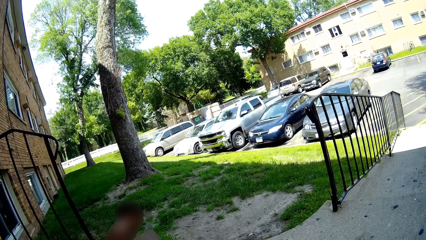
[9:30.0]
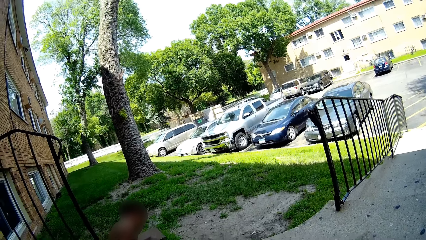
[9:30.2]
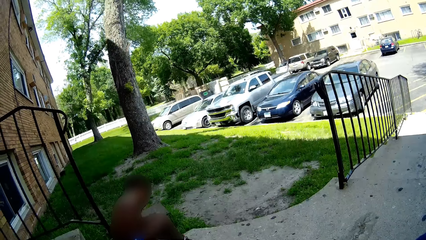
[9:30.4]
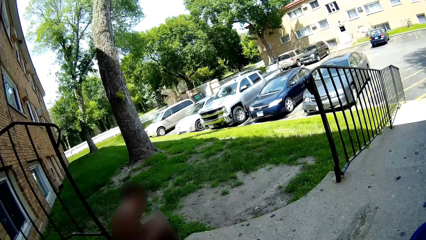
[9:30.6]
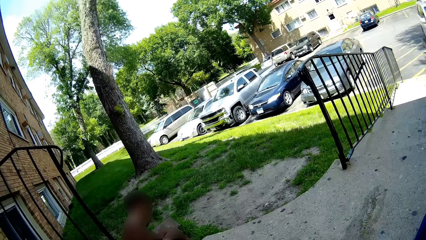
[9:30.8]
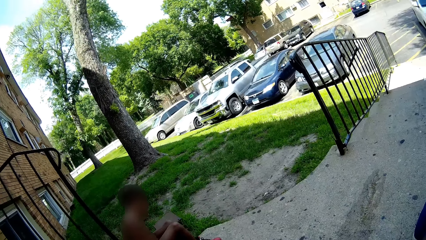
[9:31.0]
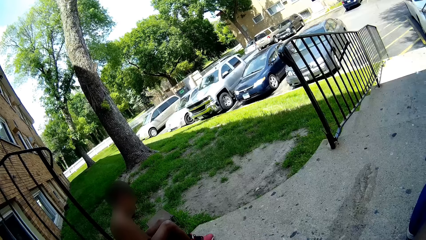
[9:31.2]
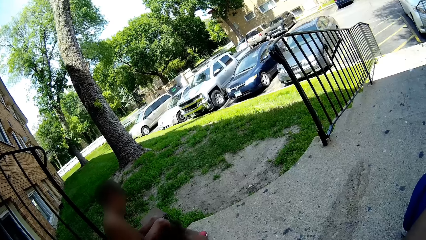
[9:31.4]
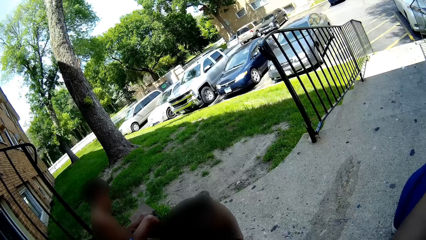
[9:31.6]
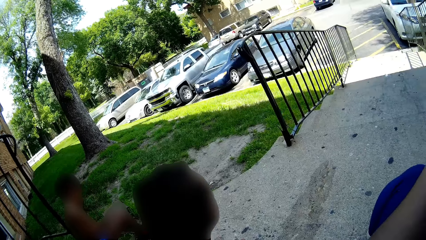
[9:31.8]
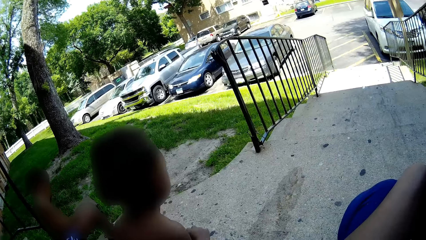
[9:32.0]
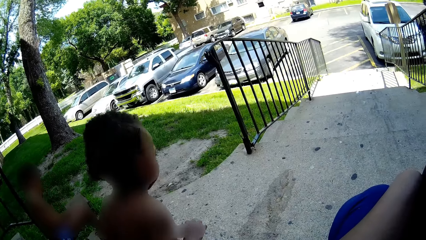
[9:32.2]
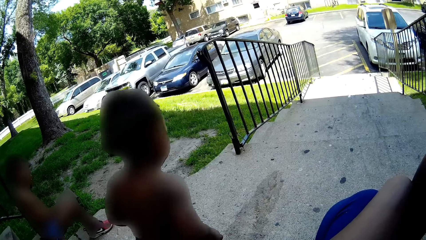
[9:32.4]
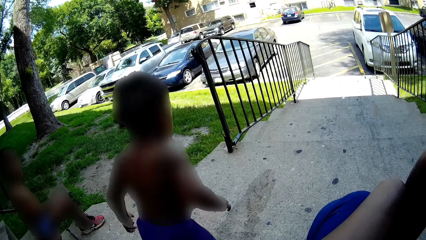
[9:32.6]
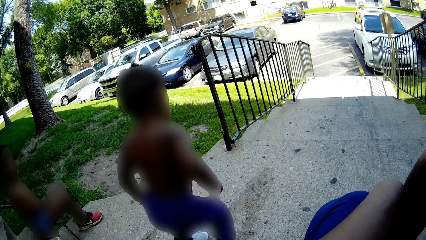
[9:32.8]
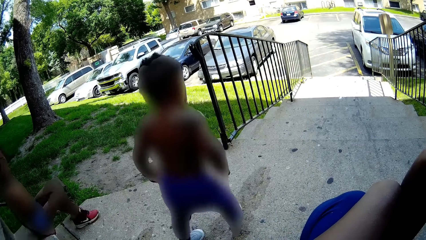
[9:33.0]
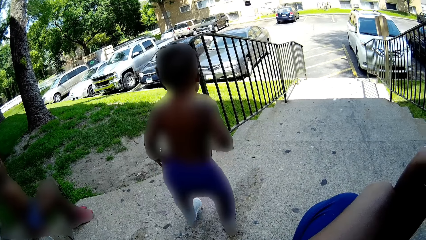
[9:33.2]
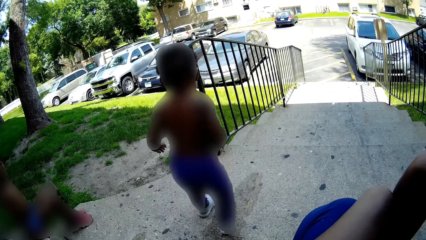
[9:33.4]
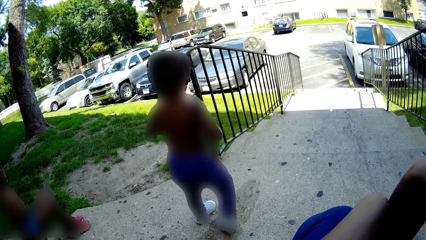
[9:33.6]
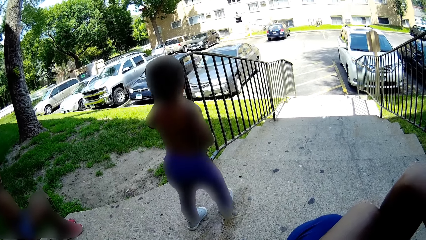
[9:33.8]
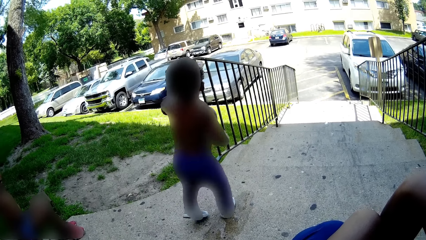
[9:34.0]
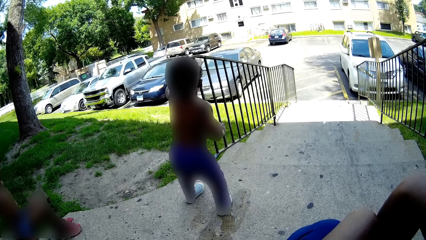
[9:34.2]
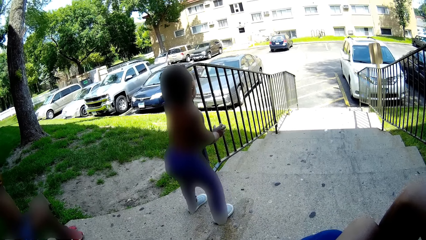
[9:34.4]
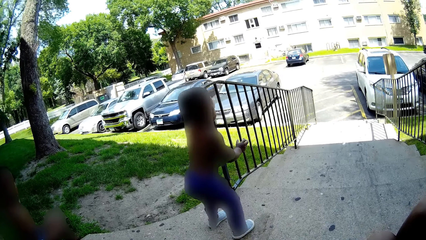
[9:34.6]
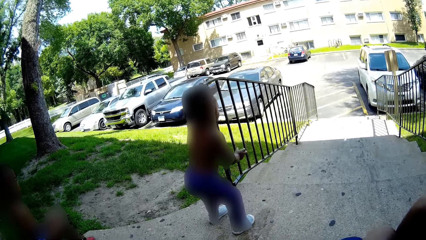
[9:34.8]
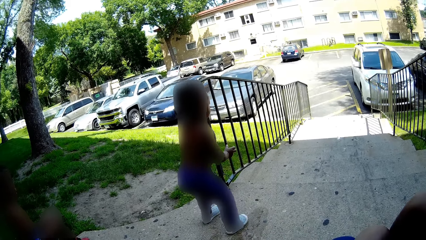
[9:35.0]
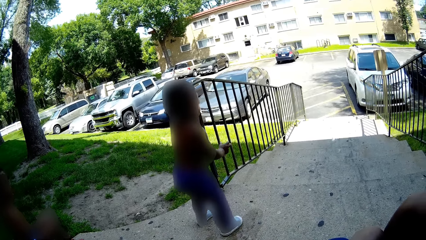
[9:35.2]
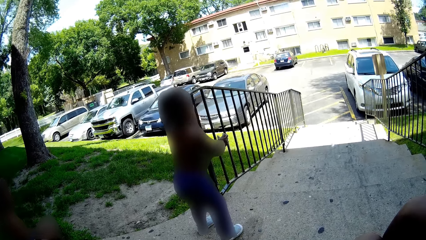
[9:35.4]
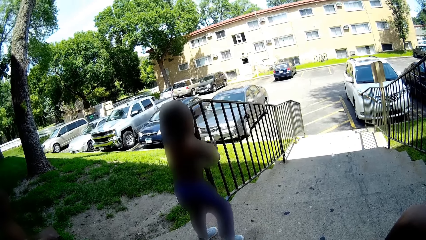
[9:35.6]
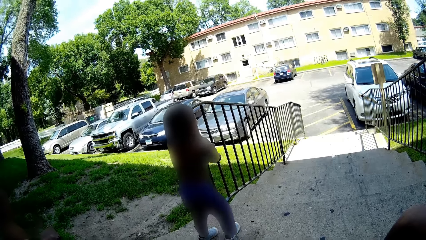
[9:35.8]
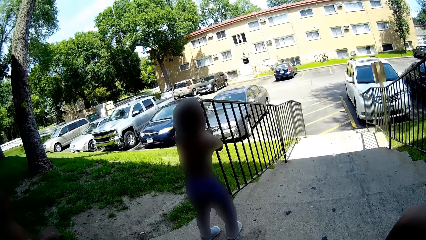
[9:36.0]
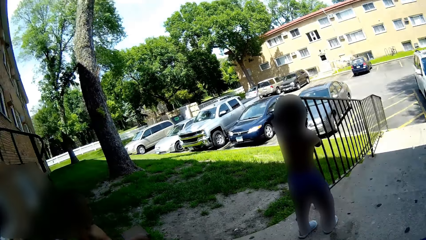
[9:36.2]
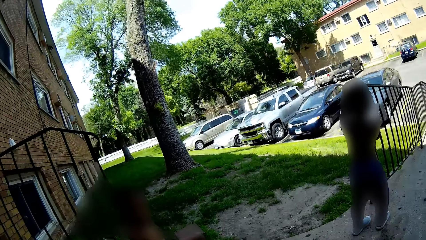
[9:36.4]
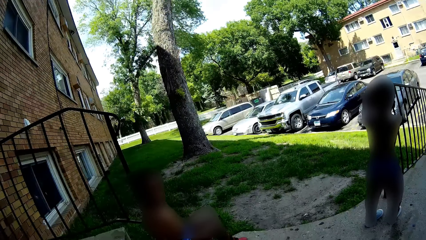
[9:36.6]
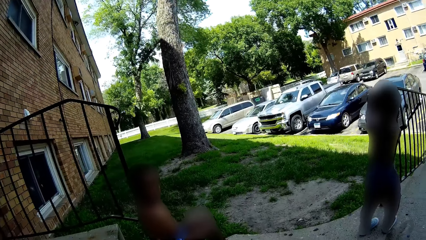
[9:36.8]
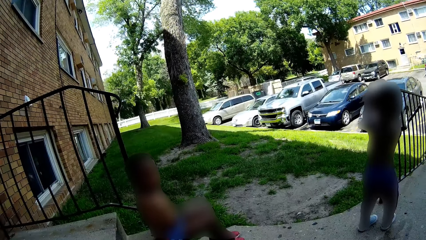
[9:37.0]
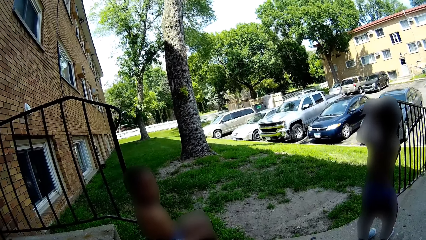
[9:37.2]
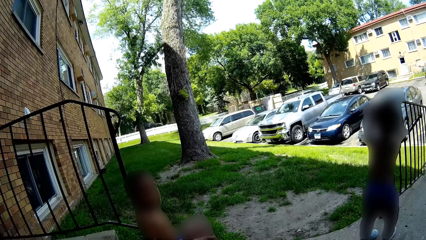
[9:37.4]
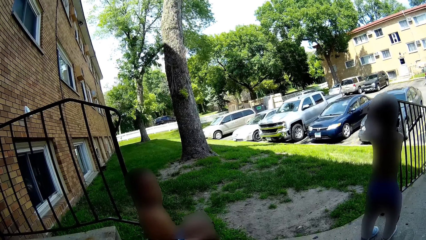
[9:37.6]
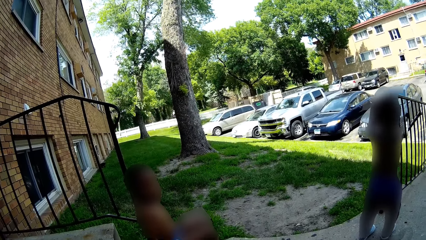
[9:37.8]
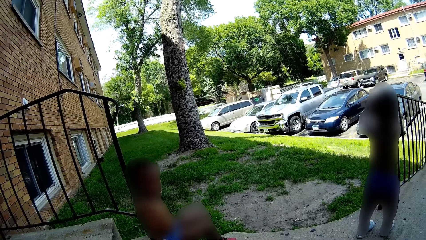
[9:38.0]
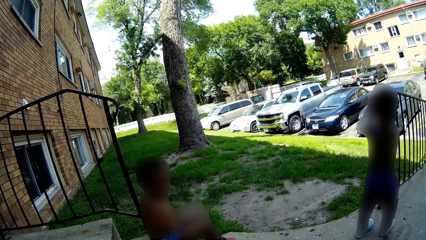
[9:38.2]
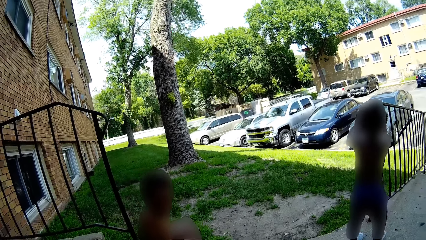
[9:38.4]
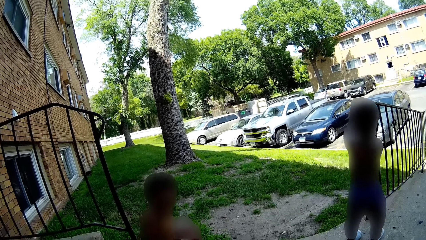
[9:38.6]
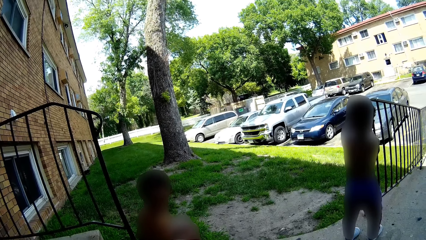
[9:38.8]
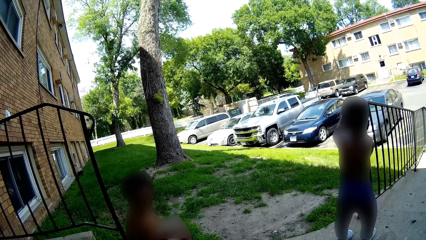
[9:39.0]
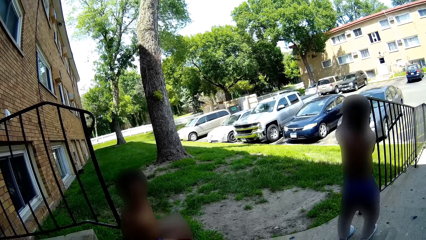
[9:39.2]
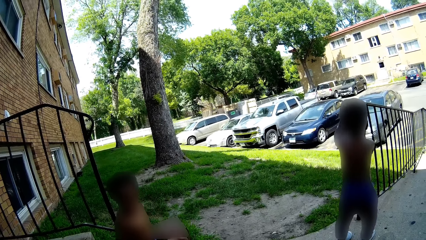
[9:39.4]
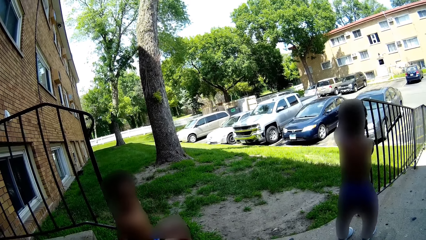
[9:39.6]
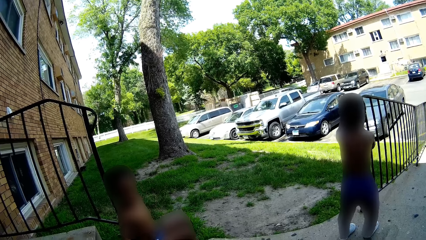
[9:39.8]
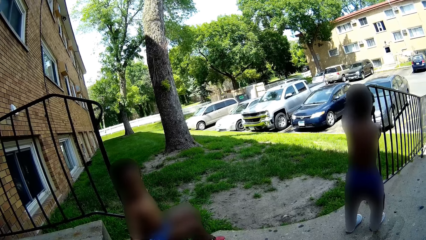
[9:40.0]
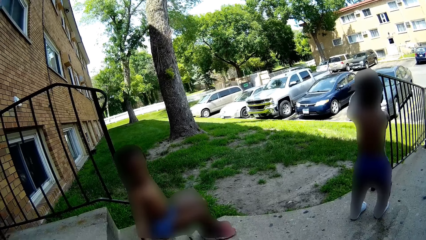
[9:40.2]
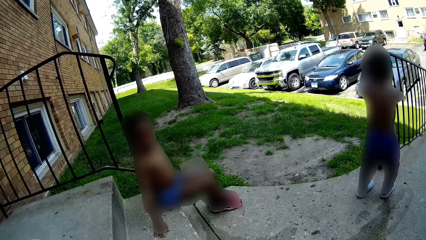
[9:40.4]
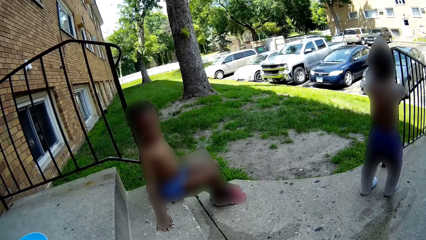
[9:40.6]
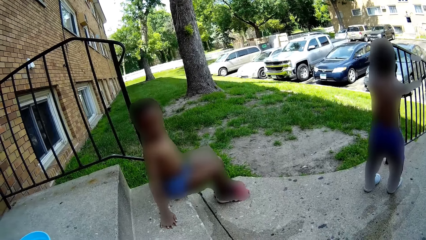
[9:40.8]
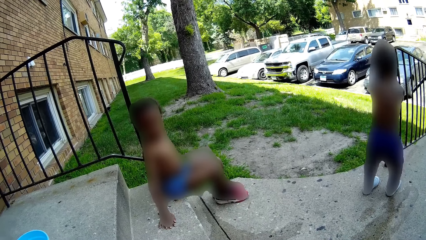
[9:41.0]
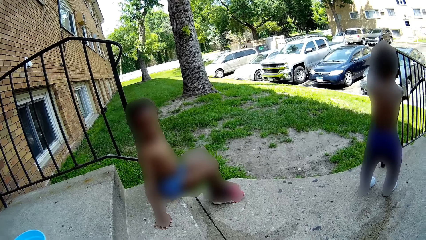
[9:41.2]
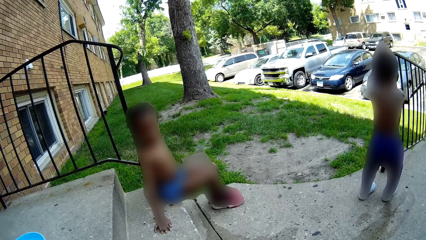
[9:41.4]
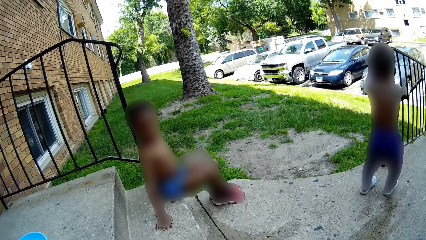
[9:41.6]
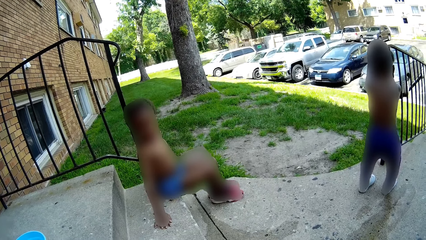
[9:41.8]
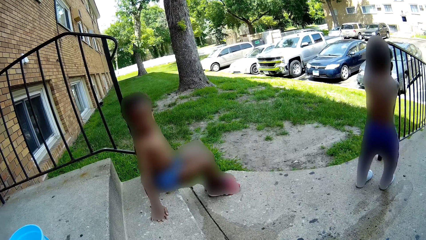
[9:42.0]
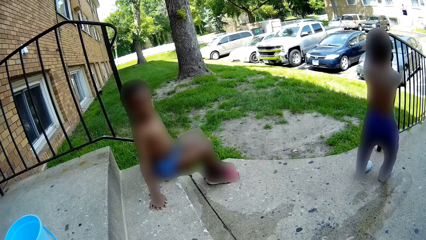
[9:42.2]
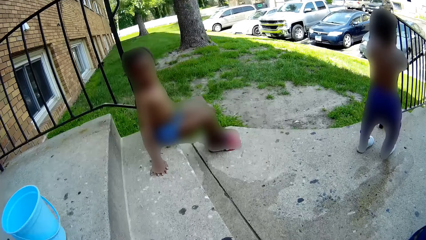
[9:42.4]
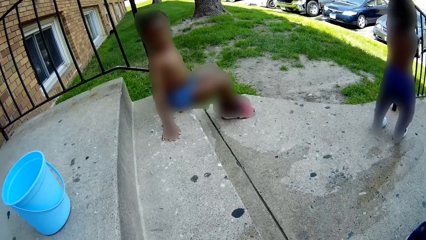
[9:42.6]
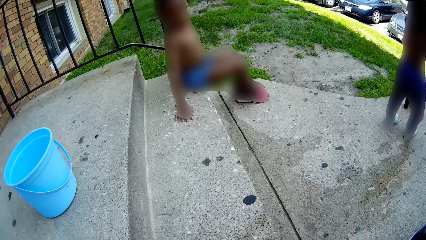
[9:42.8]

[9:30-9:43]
The baby walks down the stairway. The baby holds the staircase with his left hand. The baby shakes the staircase with both hands.

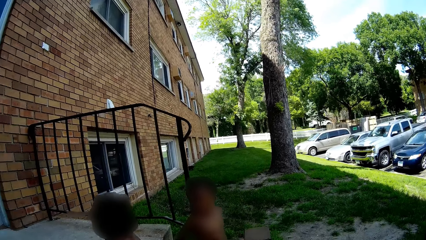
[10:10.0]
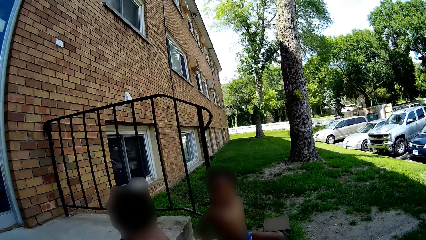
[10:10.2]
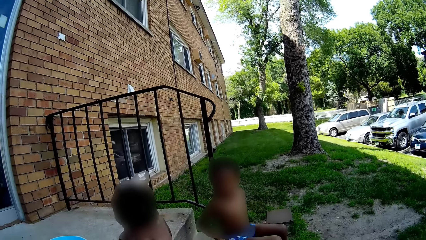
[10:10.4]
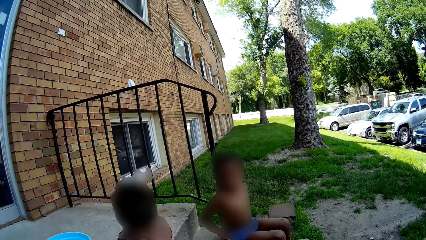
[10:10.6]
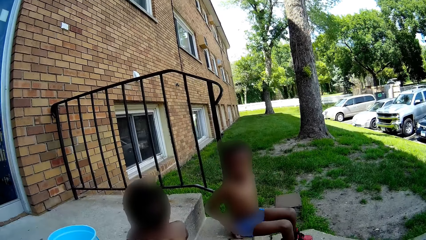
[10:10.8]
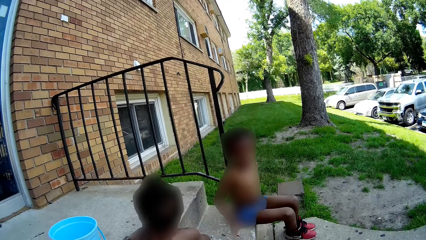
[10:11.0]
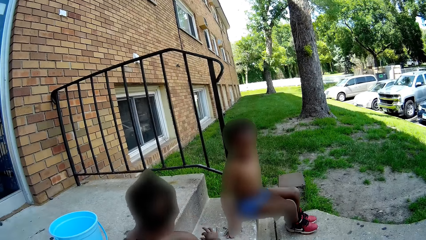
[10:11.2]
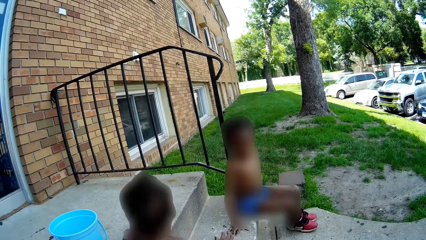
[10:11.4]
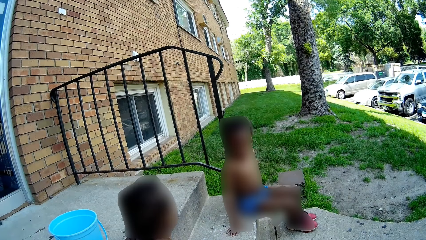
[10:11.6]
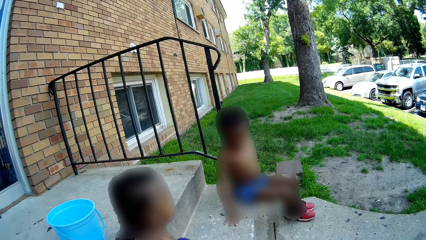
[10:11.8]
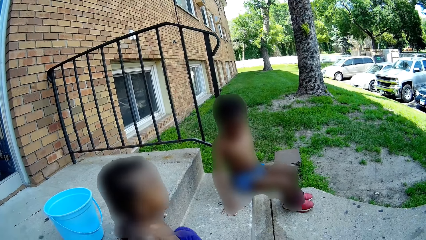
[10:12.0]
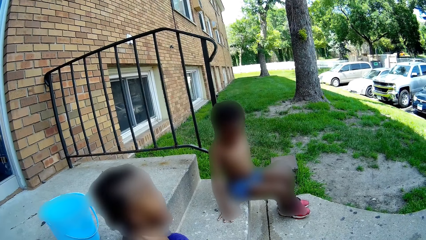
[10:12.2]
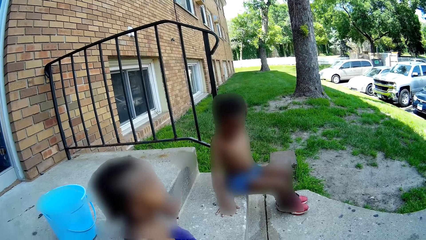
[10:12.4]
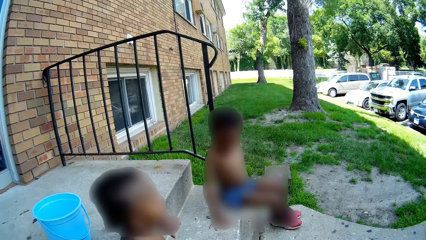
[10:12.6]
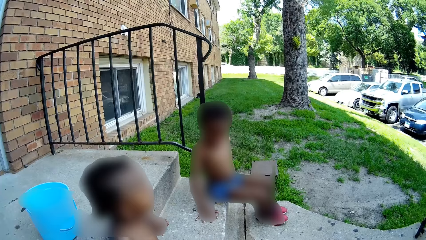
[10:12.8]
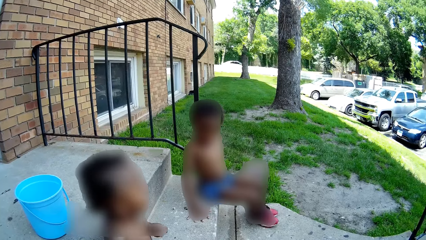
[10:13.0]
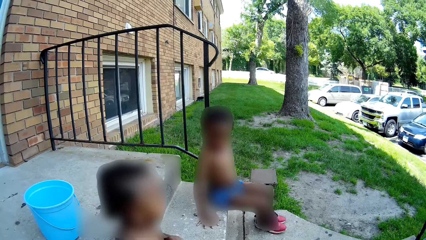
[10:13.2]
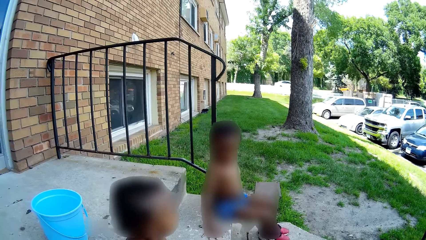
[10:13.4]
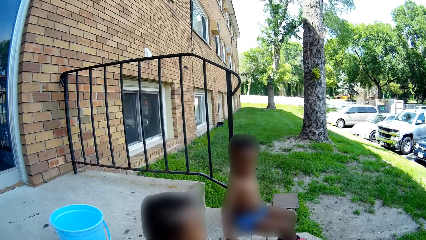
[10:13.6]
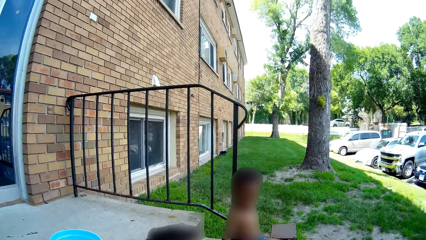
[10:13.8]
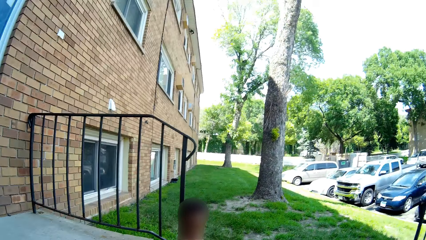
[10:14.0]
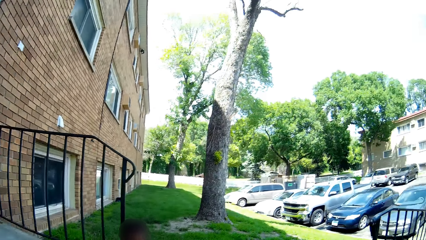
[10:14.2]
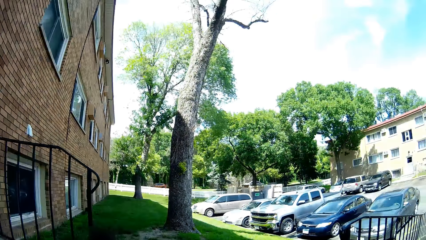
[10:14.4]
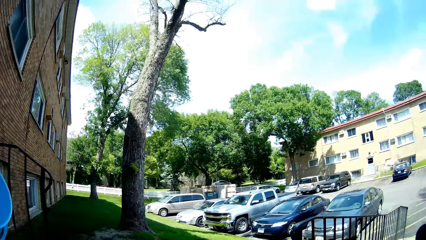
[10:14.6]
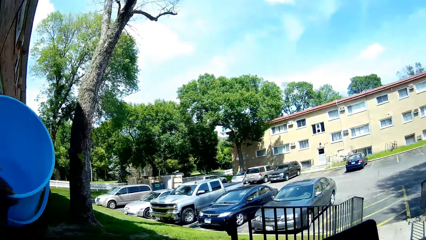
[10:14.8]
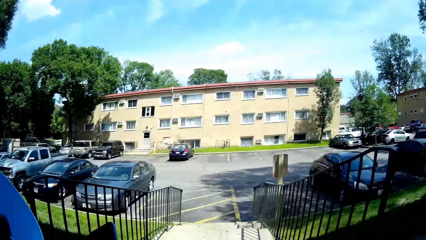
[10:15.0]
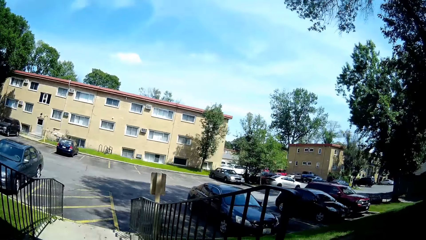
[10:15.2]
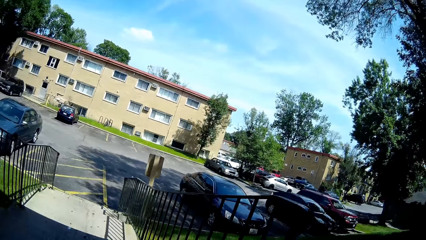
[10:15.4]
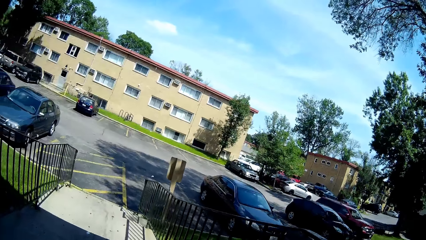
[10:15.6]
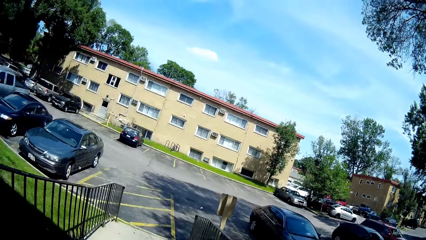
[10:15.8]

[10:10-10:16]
The baby sits on the stairway. The camera wearer picks up the bucket on the stairway with her left hand. She walks around.
